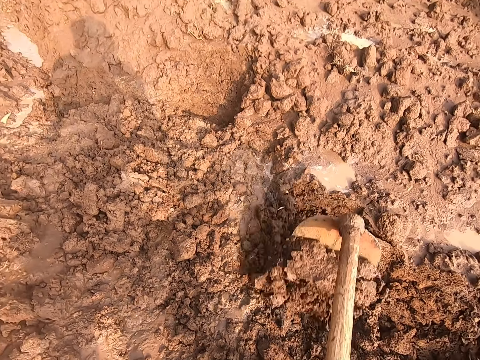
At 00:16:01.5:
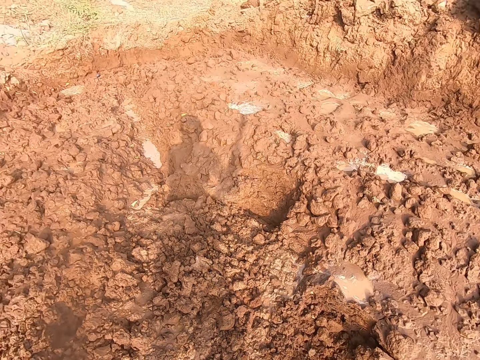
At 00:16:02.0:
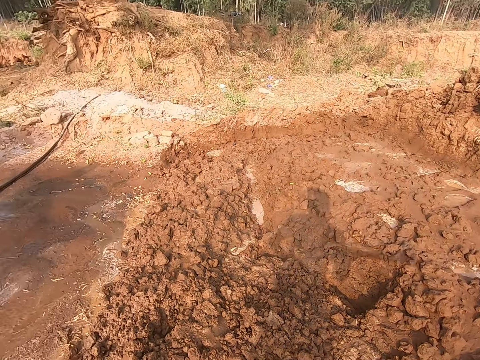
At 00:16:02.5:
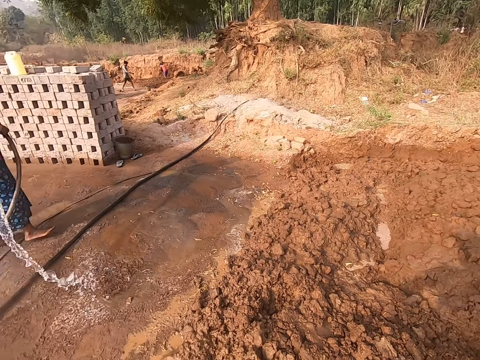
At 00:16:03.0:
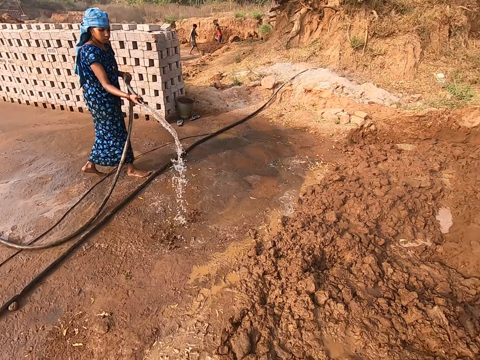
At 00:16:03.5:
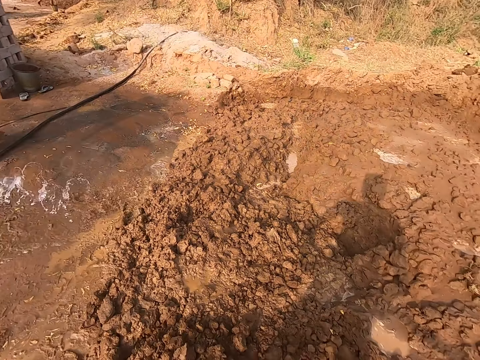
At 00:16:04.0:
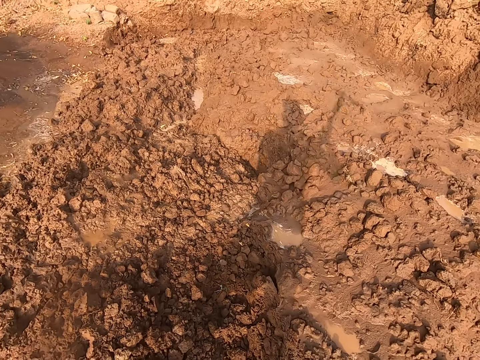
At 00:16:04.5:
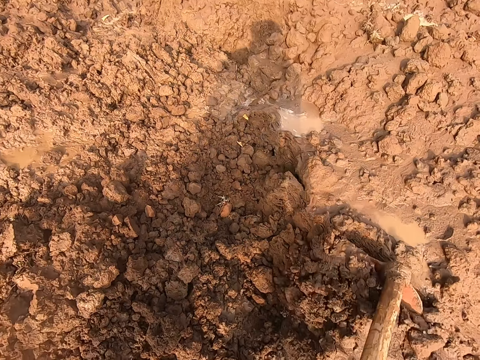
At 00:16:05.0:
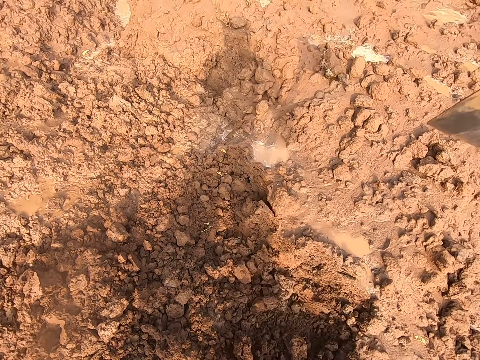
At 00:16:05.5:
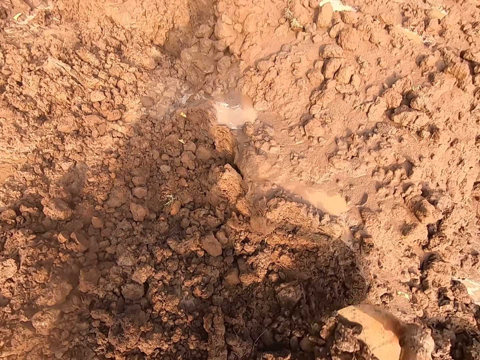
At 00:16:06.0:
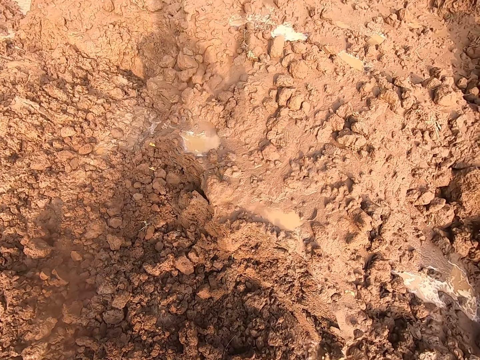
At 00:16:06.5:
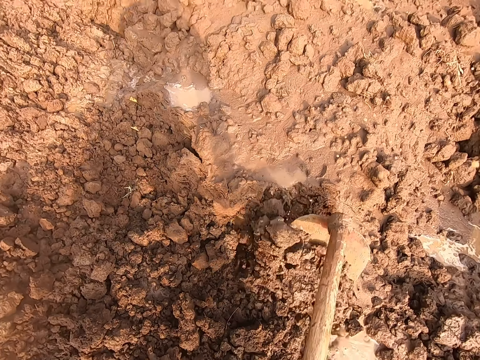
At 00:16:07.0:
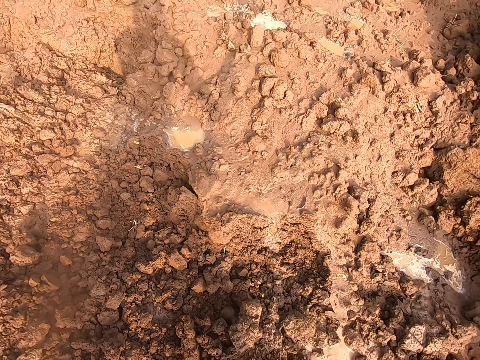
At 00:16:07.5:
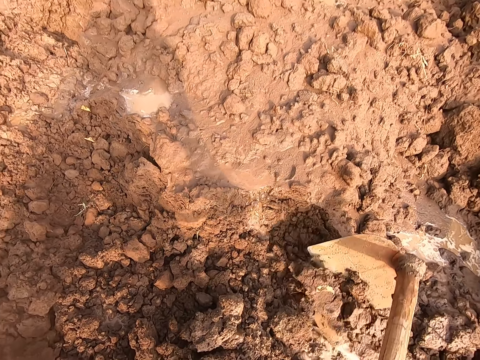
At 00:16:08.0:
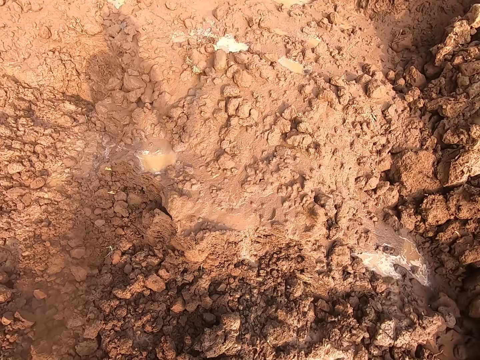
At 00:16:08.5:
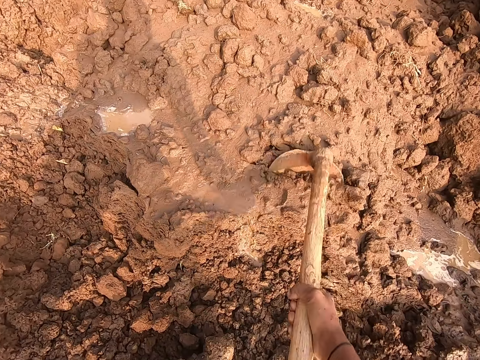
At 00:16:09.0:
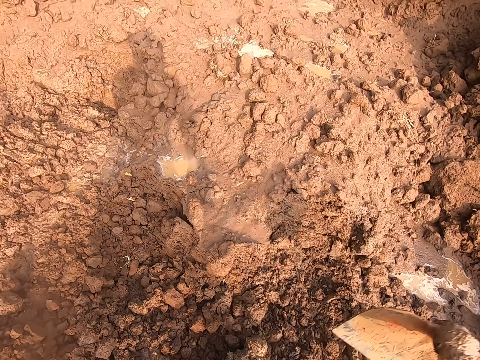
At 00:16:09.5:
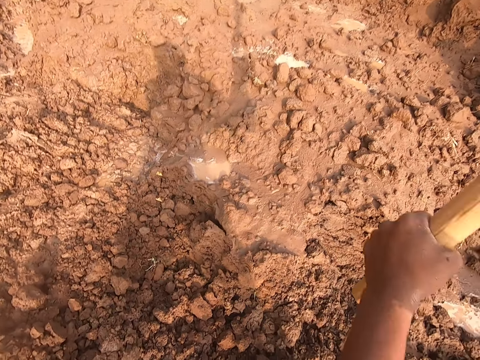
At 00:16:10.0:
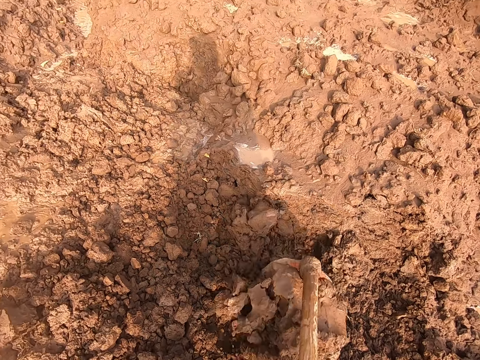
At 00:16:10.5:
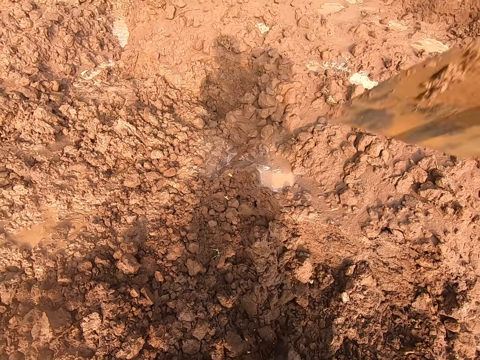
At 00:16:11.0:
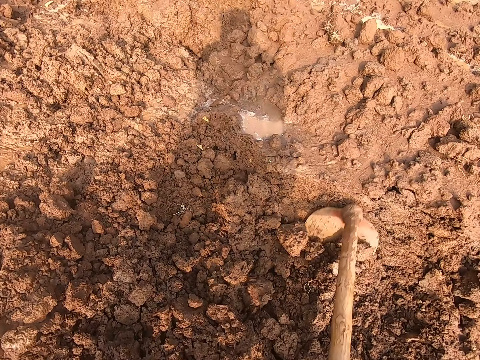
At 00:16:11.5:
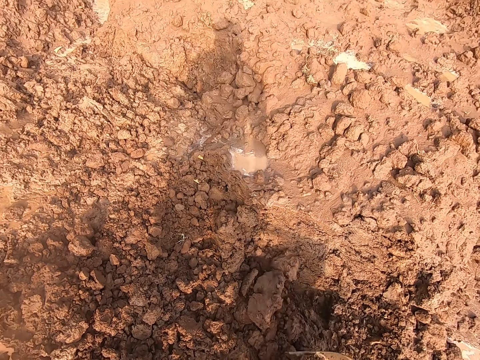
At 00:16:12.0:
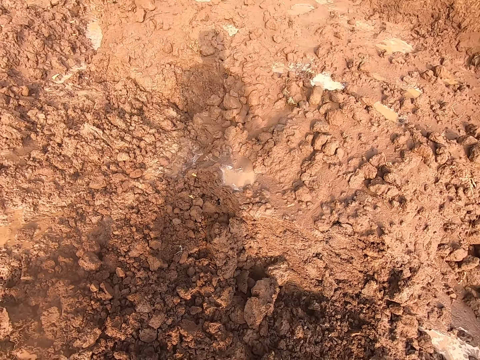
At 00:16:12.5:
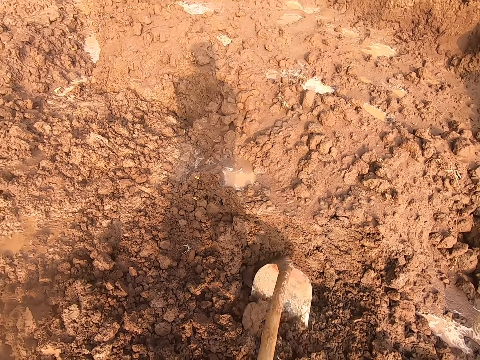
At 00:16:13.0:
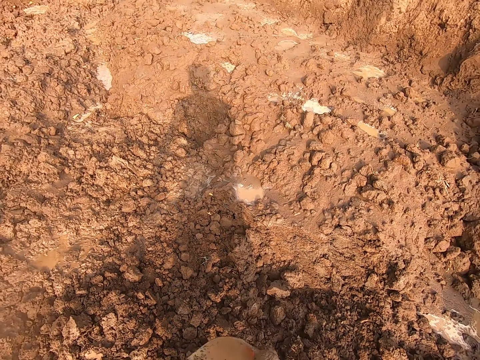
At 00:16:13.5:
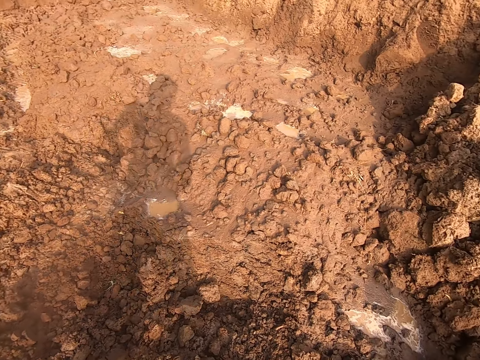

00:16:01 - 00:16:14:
A woman sprays the ground with the water from the hose pipe in both hands. The woman sprays the soil on the ground with the water from the hose pipe in both hands. The camera wearer digs the ground on the field with the hoe in both hands.

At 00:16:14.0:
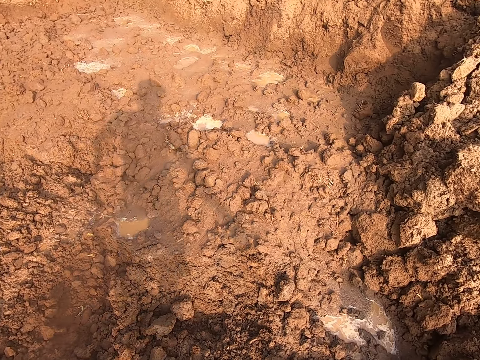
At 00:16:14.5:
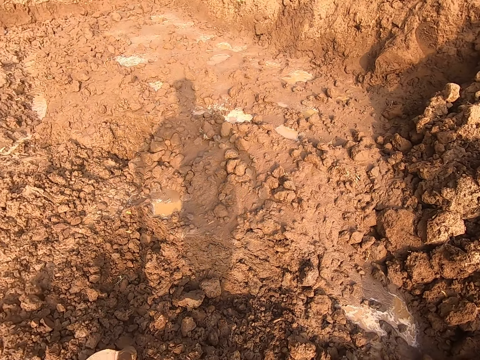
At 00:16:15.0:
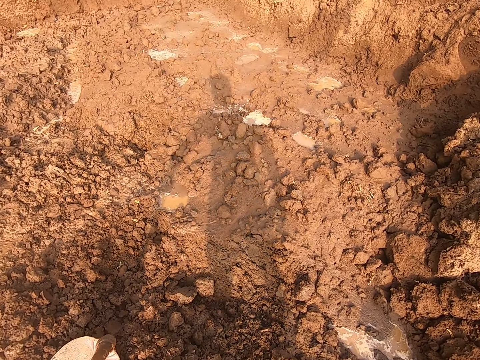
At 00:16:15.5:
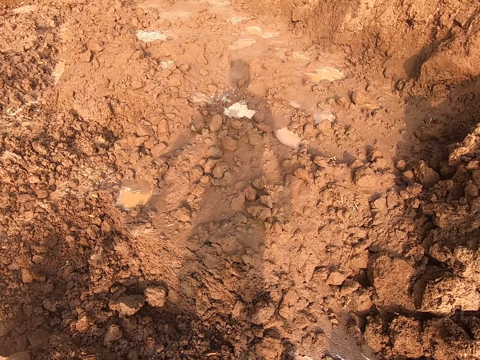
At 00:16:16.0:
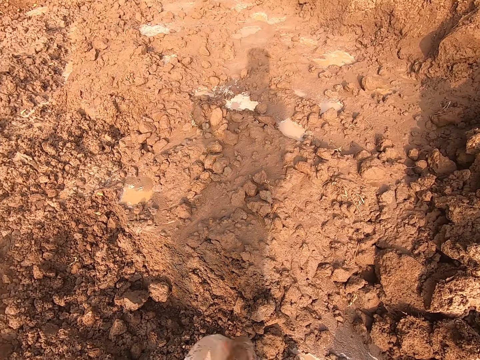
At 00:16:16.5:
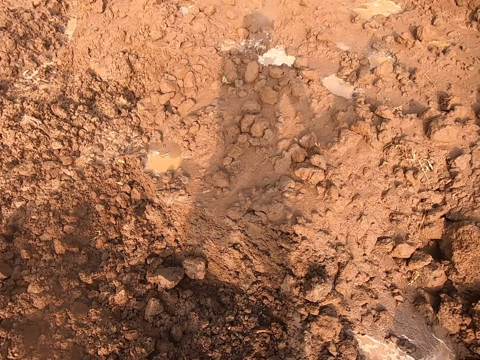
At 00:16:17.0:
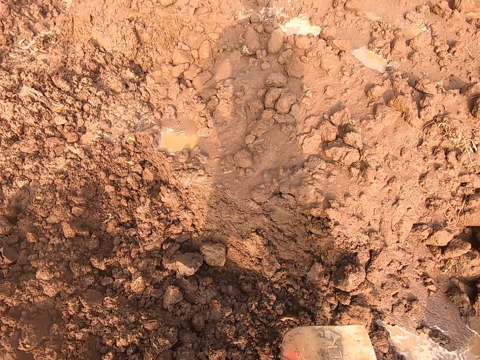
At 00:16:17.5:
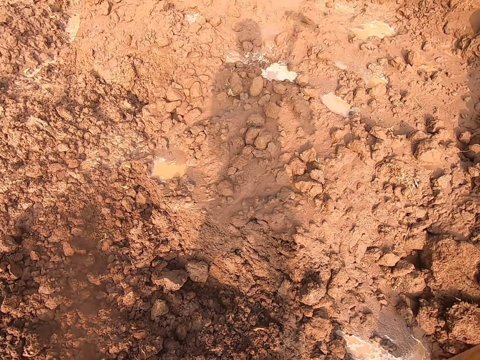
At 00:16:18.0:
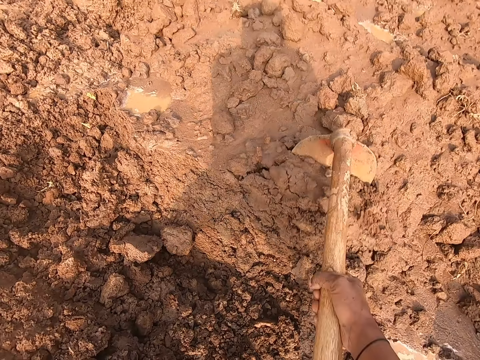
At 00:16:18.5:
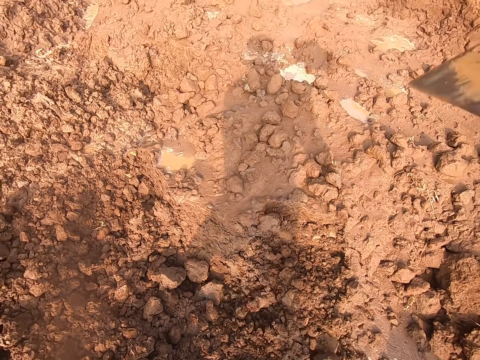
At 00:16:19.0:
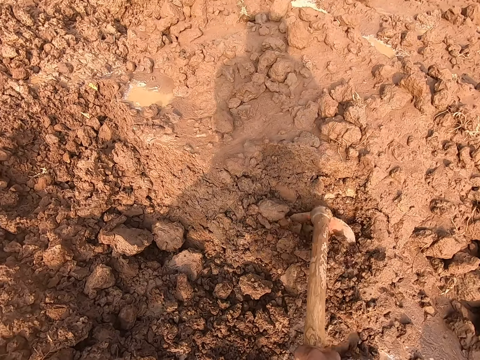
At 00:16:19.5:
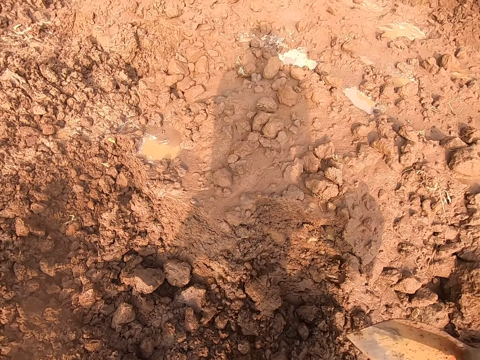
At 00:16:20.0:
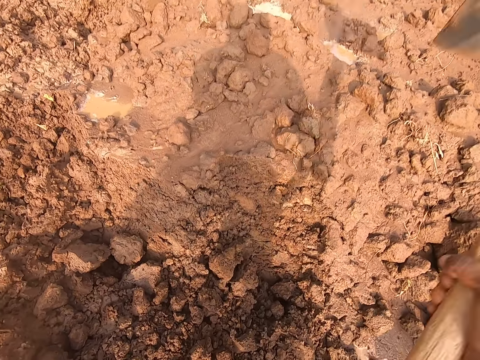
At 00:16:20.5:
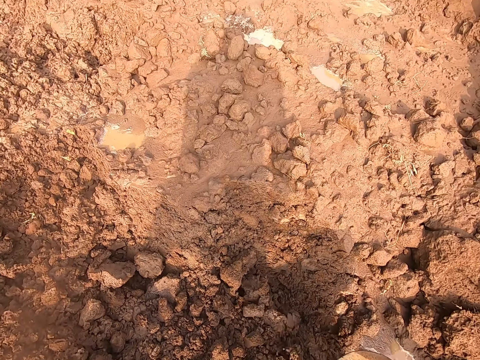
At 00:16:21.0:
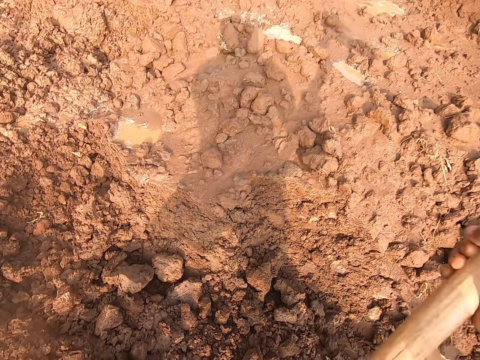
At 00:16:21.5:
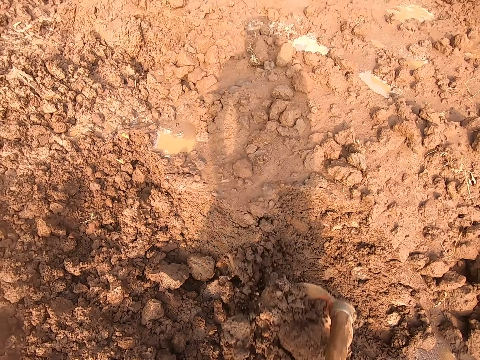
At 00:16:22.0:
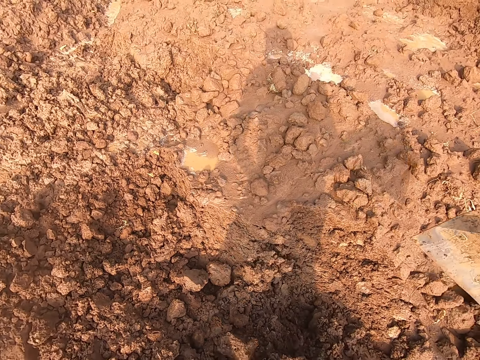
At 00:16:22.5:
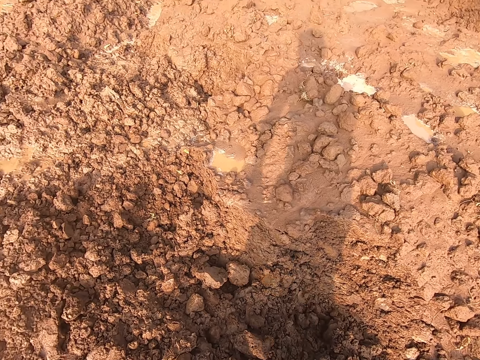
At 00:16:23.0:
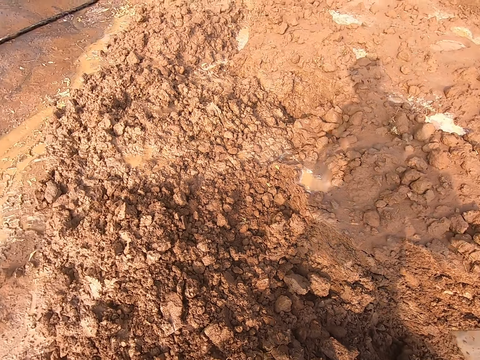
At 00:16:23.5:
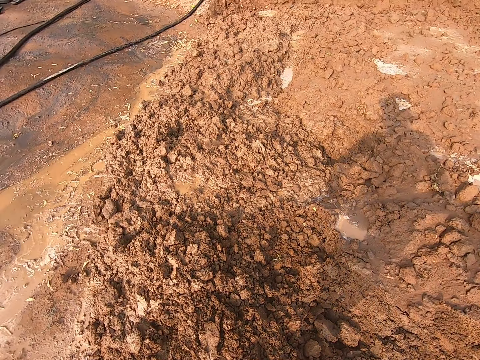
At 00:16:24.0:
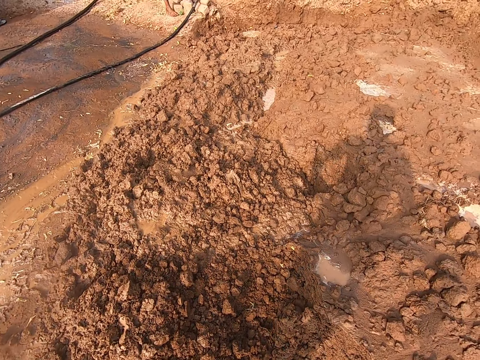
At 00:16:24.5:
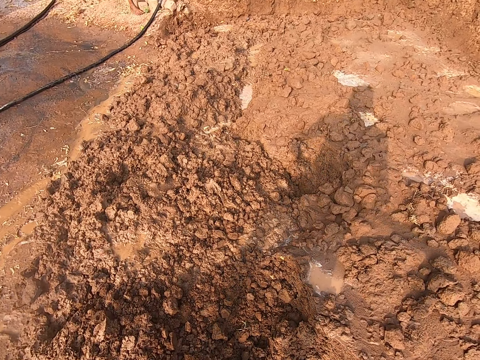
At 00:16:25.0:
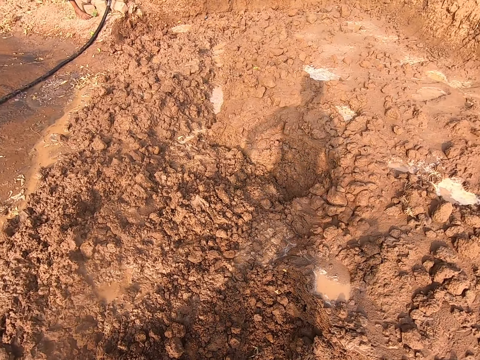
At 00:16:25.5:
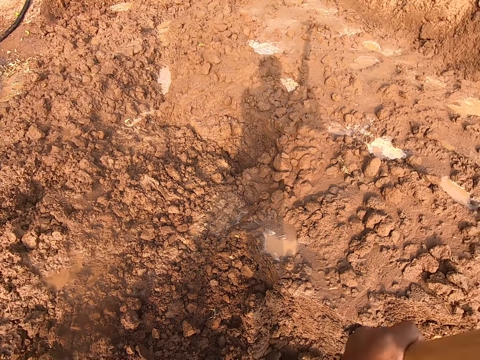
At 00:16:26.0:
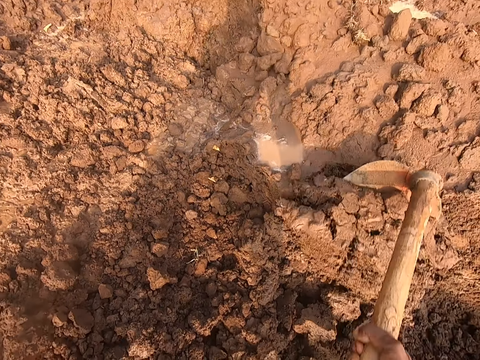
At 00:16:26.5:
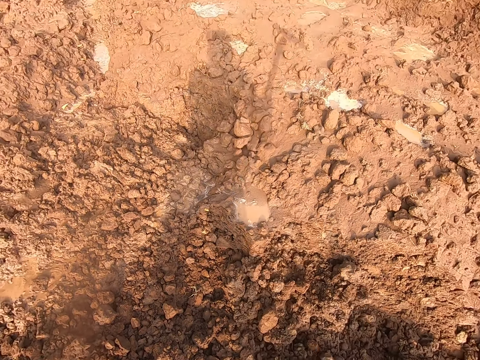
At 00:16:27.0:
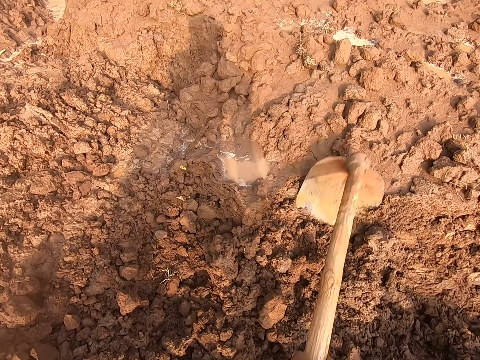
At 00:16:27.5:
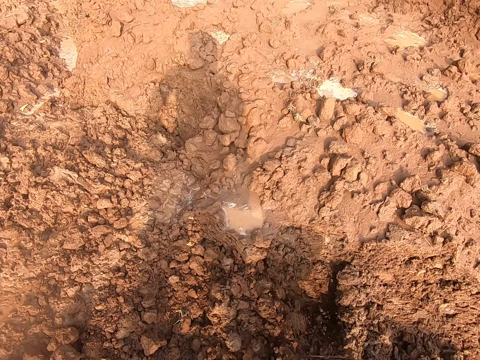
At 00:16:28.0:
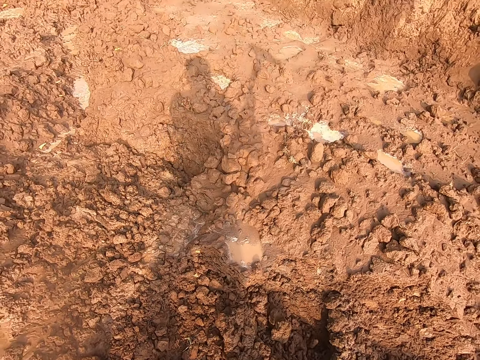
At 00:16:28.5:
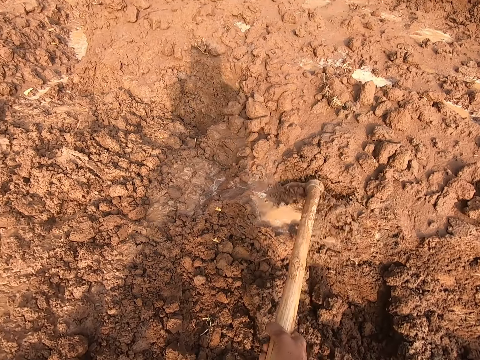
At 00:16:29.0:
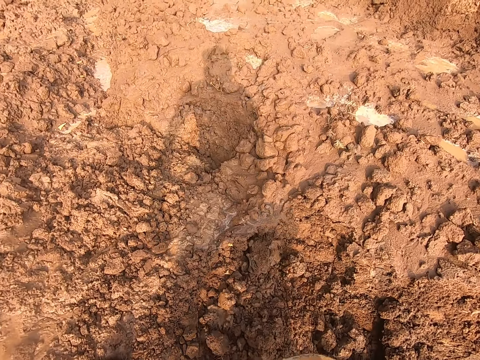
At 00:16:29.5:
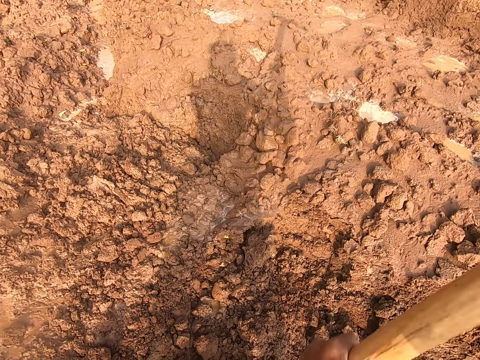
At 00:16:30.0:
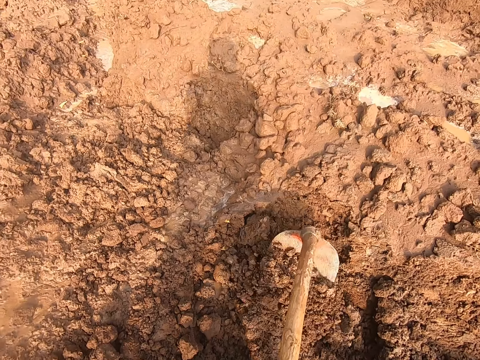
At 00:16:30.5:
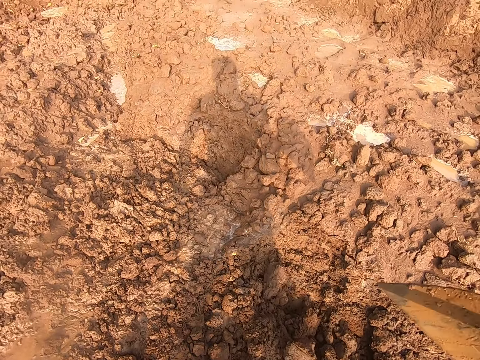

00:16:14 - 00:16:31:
The camera wearer hits the ground with the hoe in both hands. They dig the ground on the field with the hoe in both hands. They dig again.
